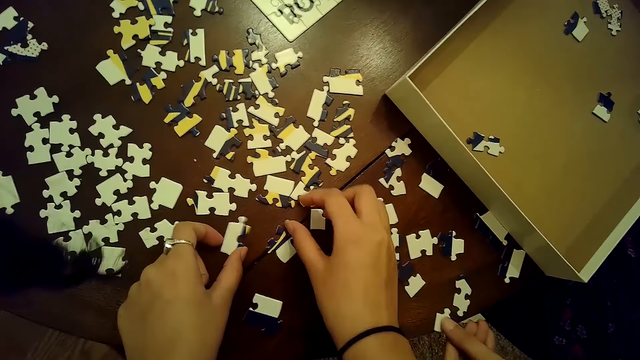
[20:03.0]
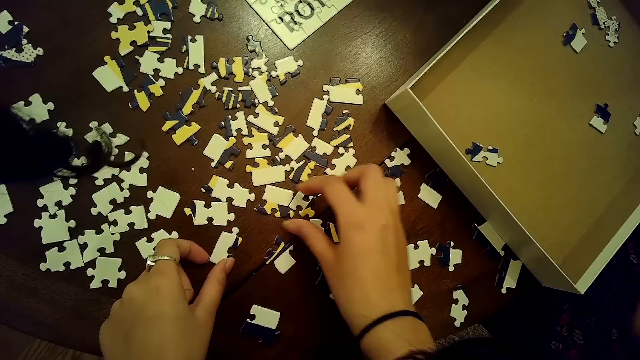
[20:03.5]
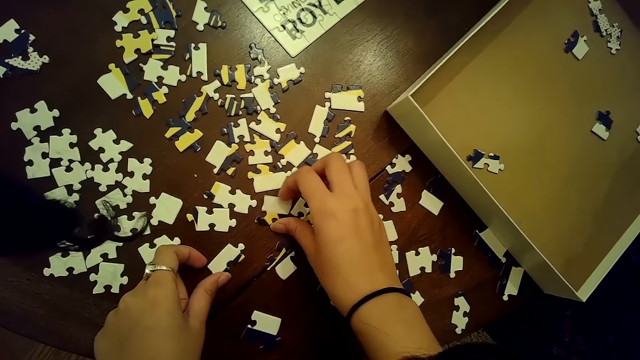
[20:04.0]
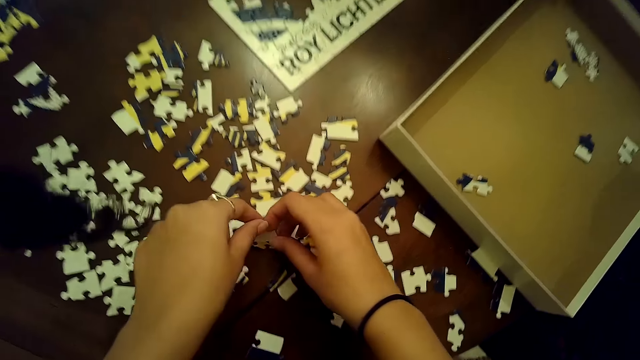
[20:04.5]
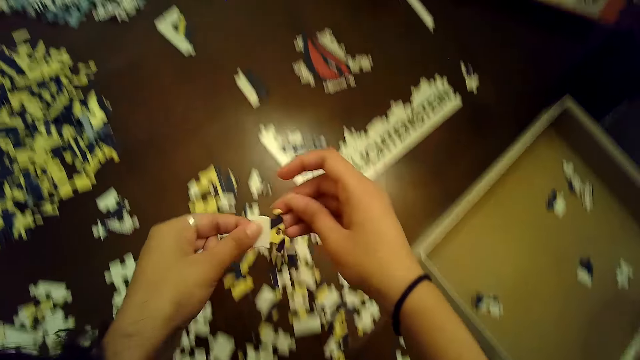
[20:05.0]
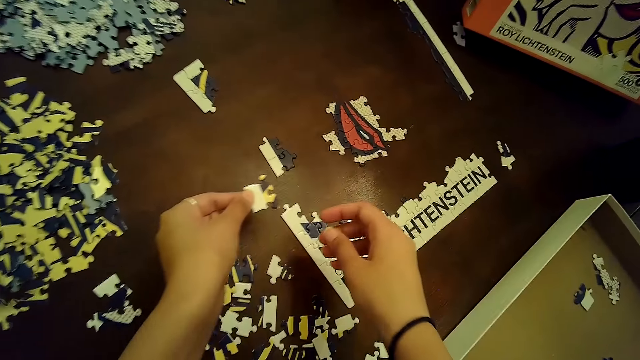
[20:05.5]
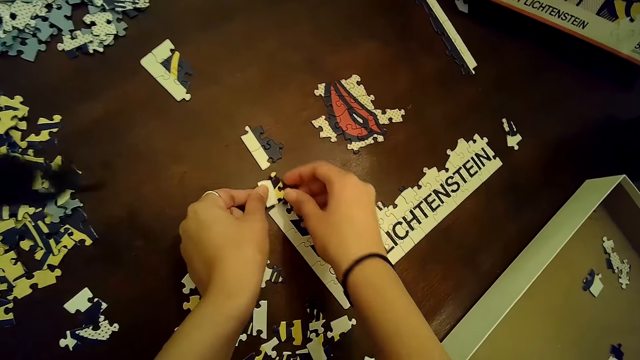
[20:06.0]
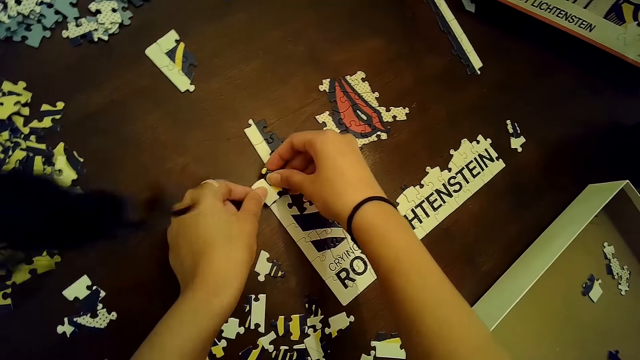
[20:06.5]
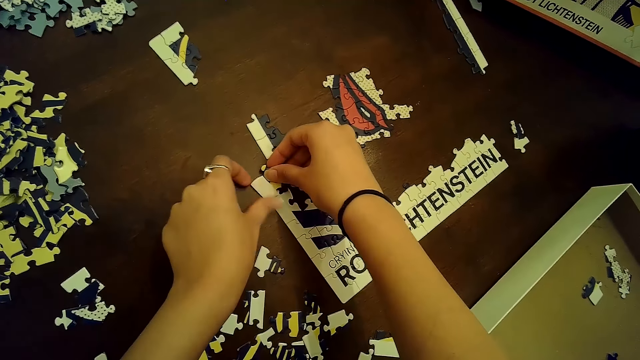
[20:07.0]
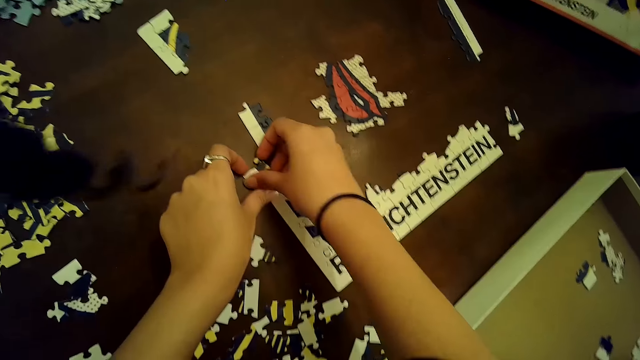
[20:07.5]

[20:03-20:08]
The camera wearer touches a piece of jigsaw puzzle from the table with her left hand. She chooses a card on the table. She picks a piece of jigsaw puzzle from the table with both hands. She releases her right hand from the piece of jigsaw puzzle in her left hand. She arranges cards on the table. She inserts the piece of jigsaw puzzle into the tile of jigsaw puzzle on the table with both hands. She picks the piece of jigsaw puzzle from the table with her right hand.

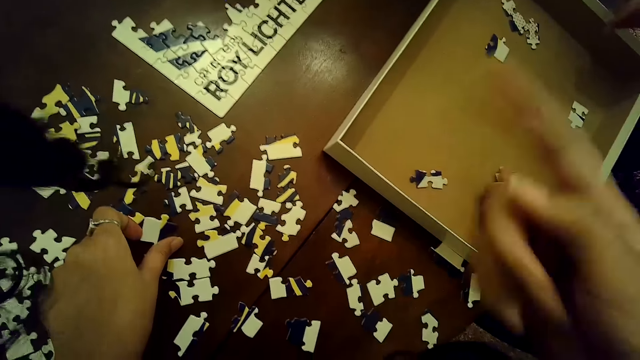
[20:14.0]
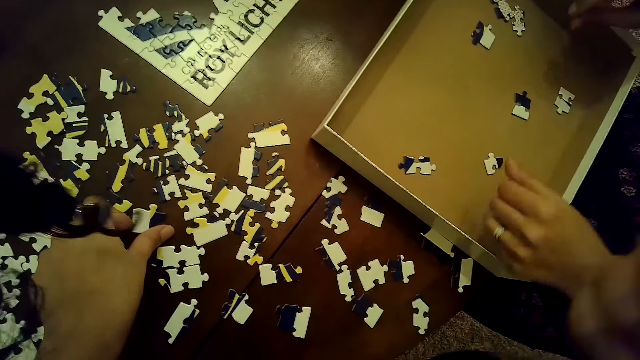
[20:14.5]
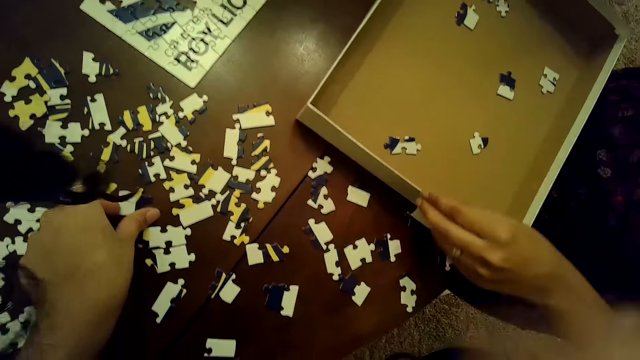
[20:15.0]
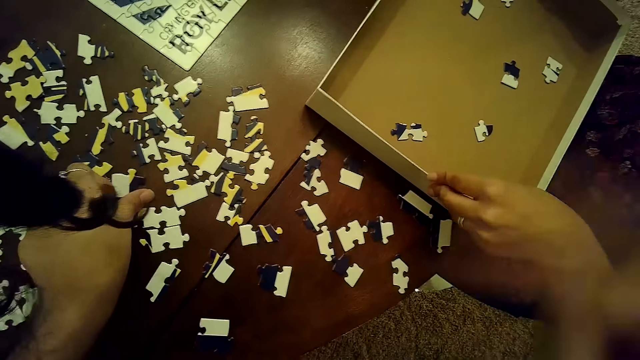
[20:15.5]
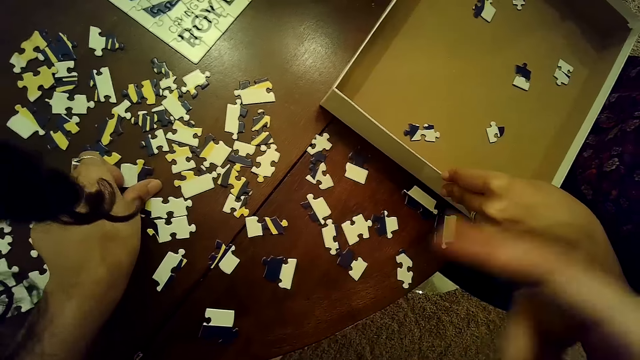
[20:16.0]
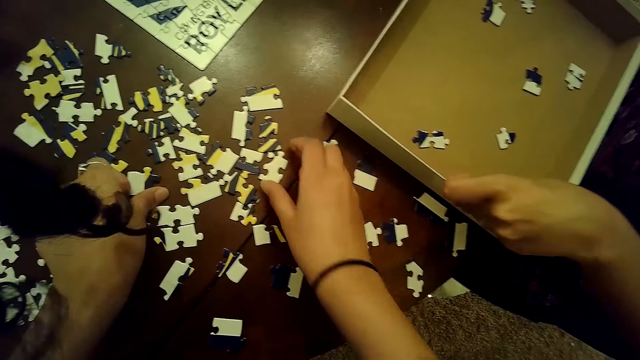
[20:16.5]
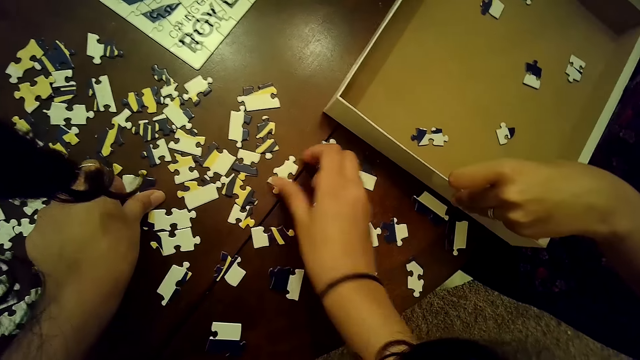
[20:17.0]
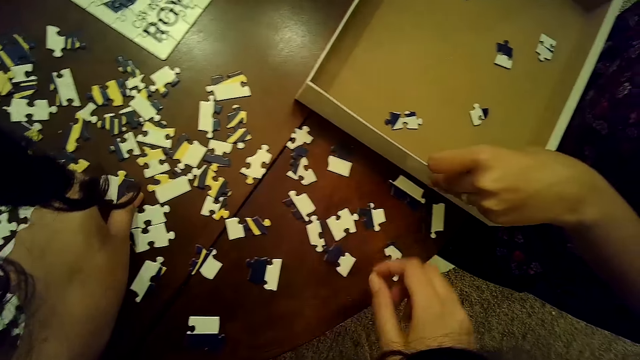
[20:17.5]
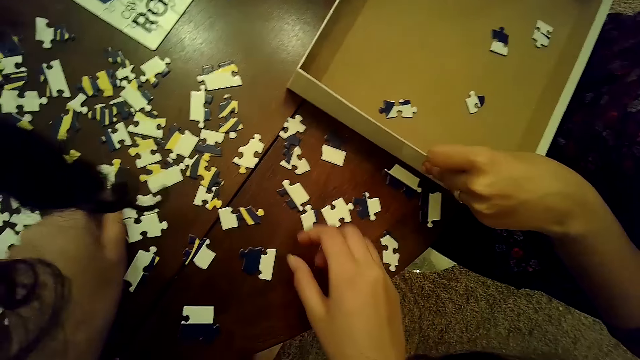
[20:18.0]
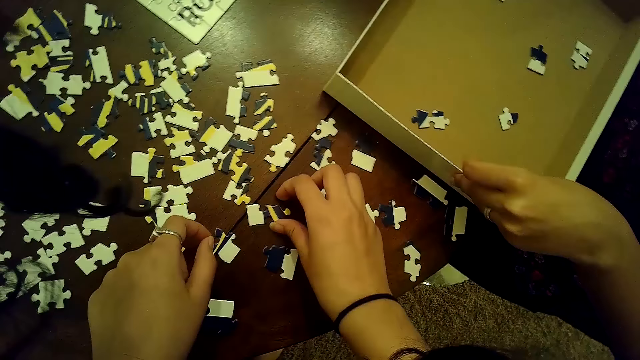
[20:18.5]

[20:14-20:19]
A woman adjusts the box on the table with her left hand. The camera wearer moves a piece of jigsaw puzzle on the table with her right hand.

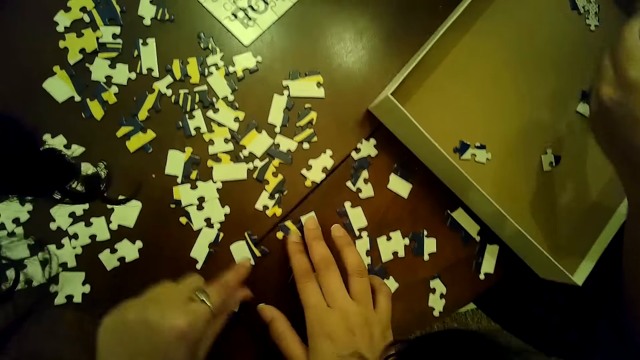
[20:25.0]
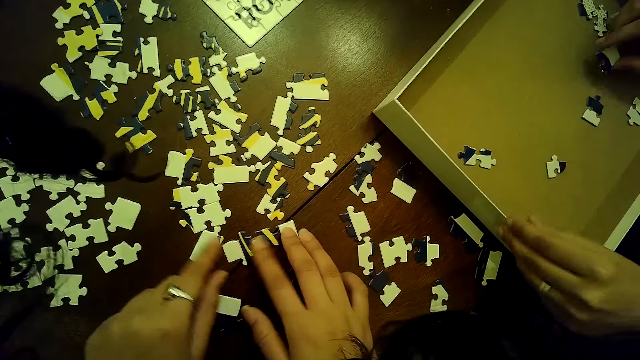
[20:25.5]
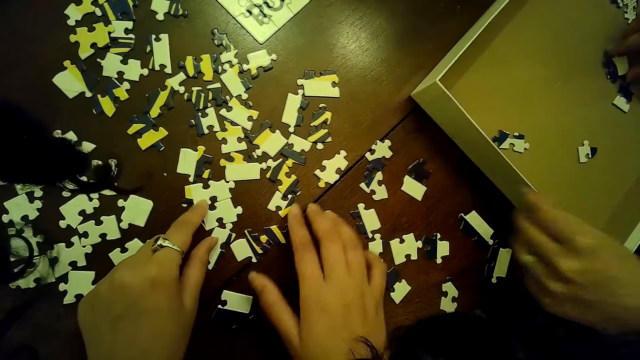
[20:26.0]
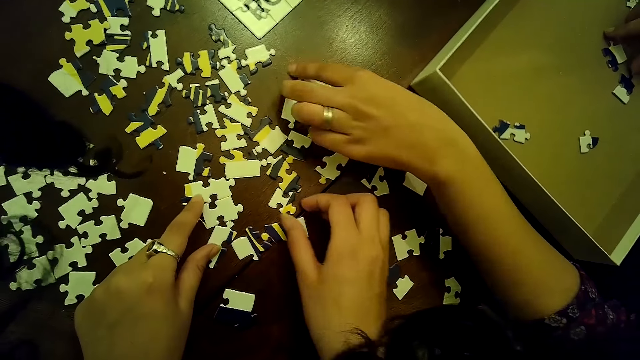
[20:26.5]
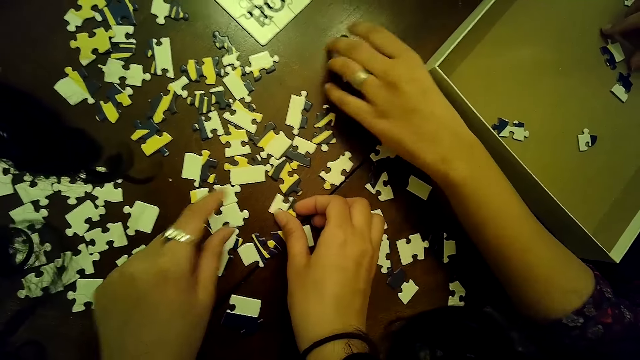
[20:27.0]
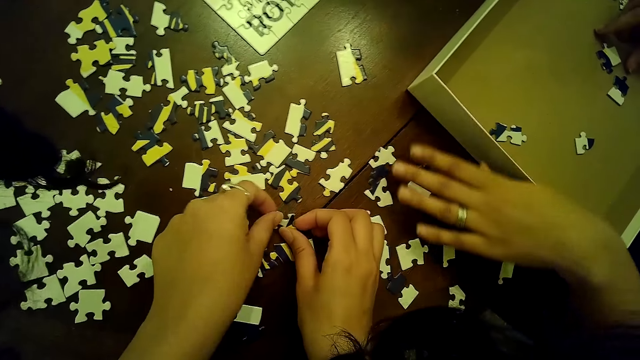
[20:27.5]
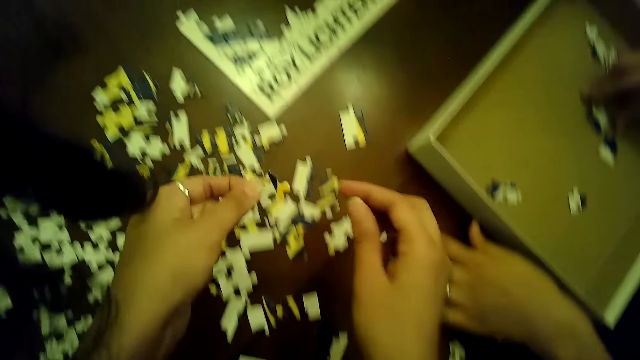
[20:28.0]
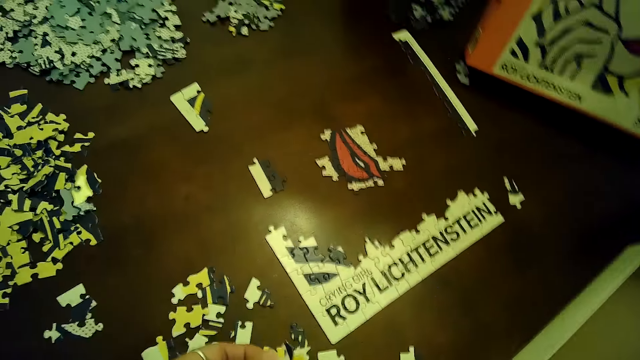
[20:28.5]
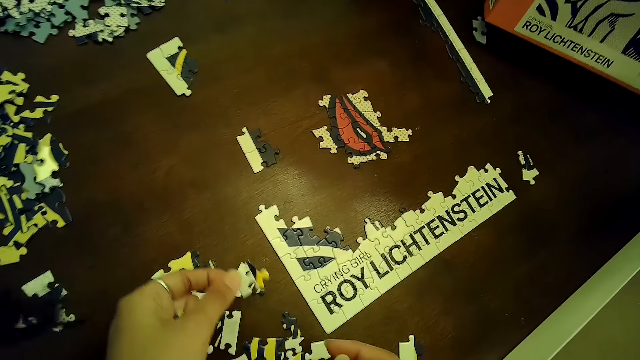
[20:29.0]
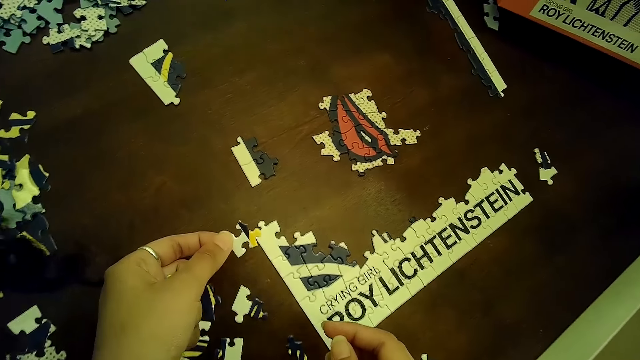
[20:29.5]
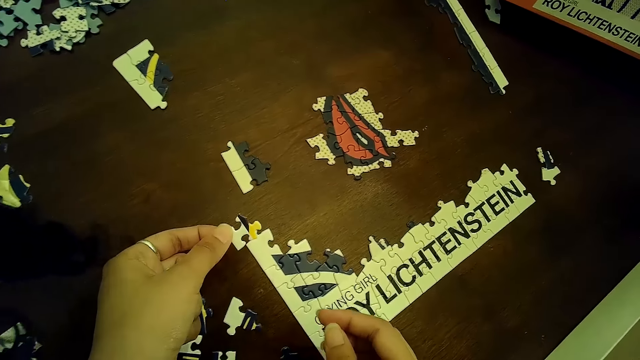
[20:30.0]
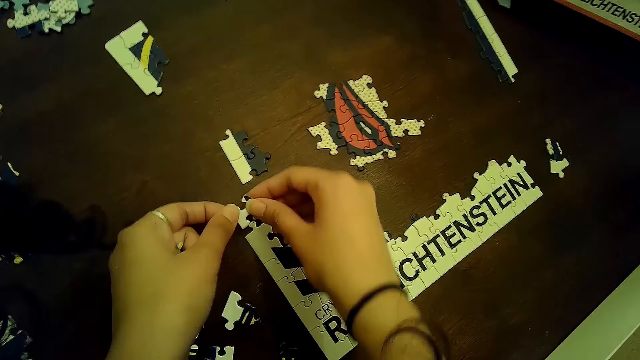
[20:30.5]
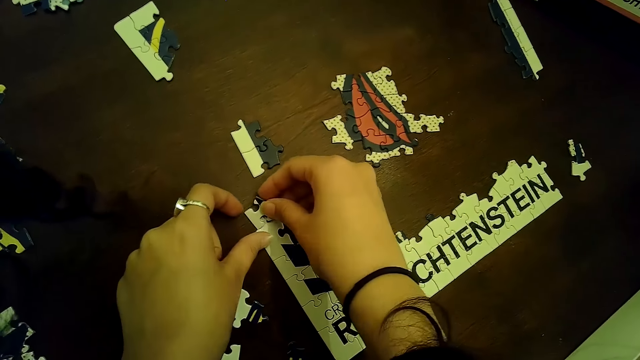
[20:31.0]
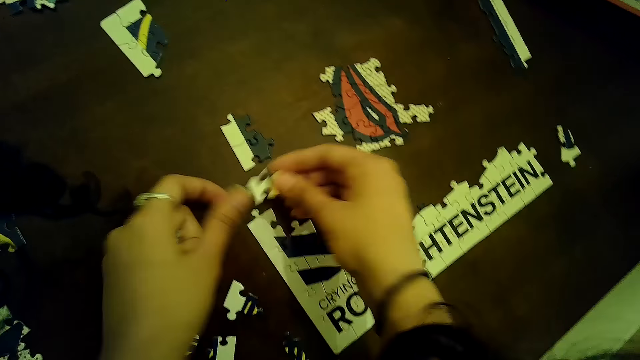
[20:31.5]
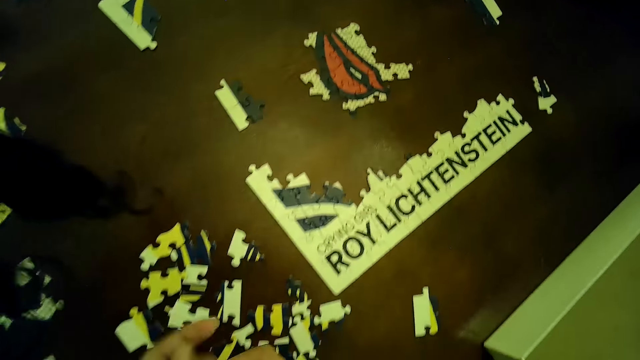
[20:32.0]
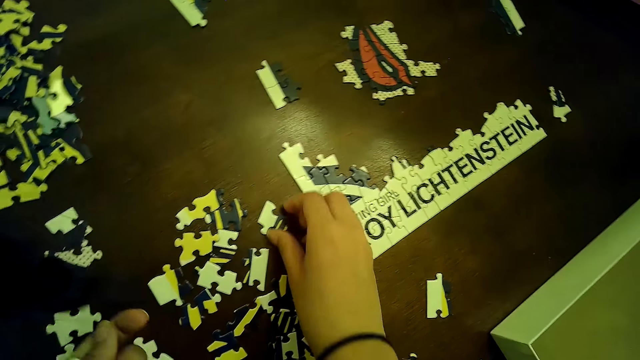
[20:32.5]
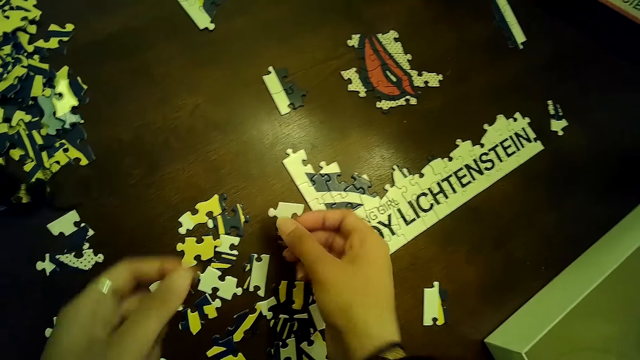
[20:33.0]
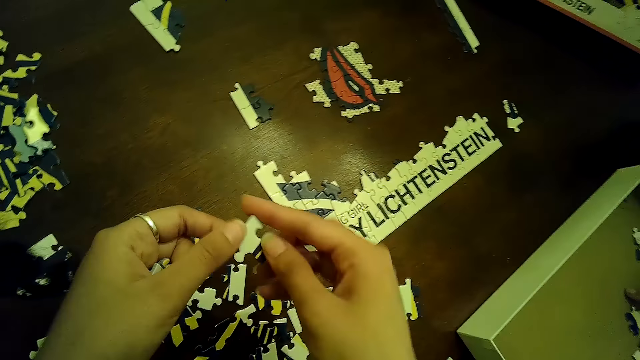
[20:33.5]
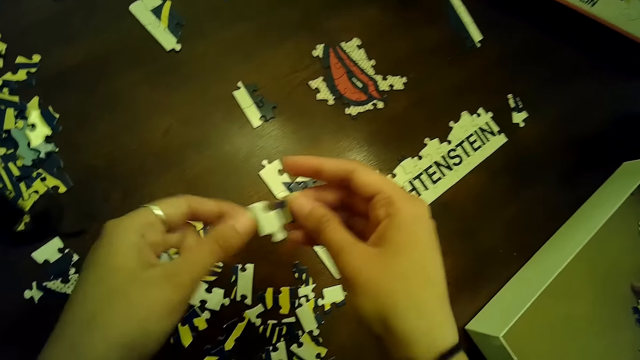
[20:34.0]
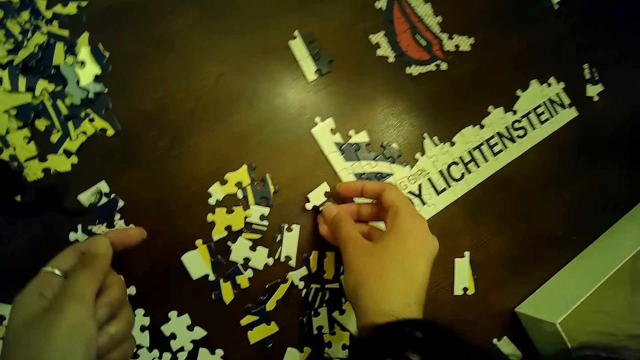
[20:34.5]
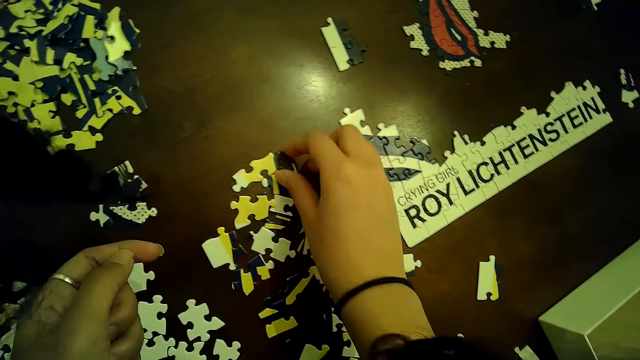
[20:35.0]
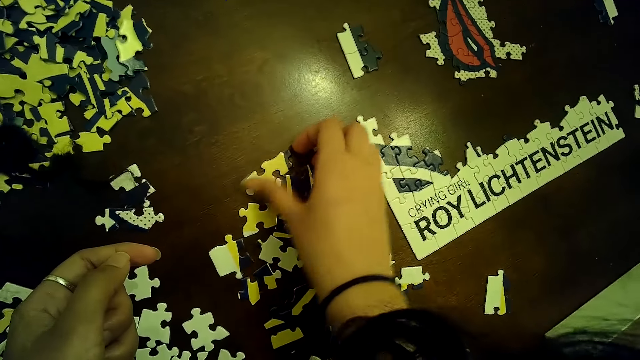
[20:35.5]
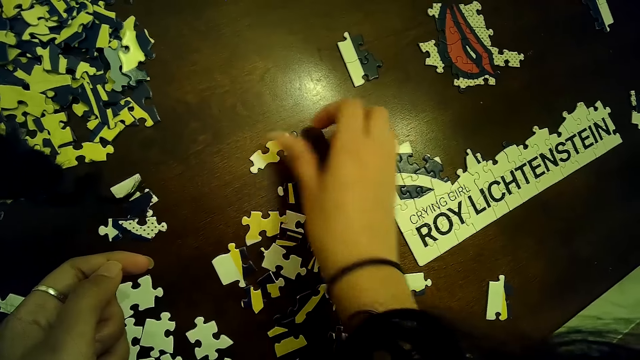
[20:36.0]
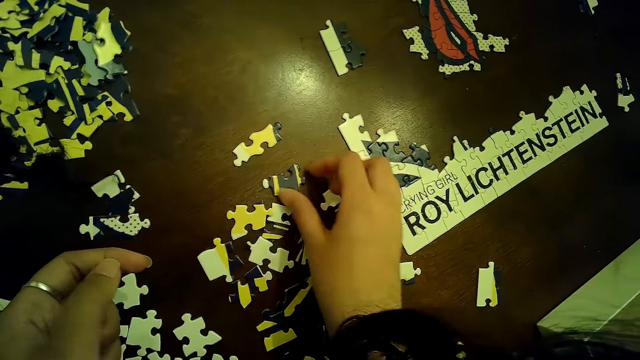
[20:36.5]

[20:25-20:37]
The camera wearer moves some pieces of jigsaw puzzles with both hands. A woman adjusts the box on the table with her left hand, drops a piece of the jigsaw puzzle in the box on the table with her right hand, and adjusts a piece of the jigsaw puzzle on the table with her left hand. The camera wearer picks a piece of the jigsaw puzzle from the table with both hands. The woman places her left hand on the table. The camera wearer releases her right hand from the piece of jigsaw puzzle in her left hand. She arranges cards on the table. She passes the piece of jigsaw puzzle in her left hand to her right hand. She inserts the piece of jigsaw puzzle into the tile of jigsaw puzzle on the table. She holds down the tile of jigsaw puzzle with her left hand. She removes the piece of jigsaw puzzle from the tile on the table with her right hand. She passes the piece of jigsaw puzzle in her right hand to her left hand. She picks a piece of jigsaw puzzle from the table with her right hand. She turns the piece of jigsaw puzzle in her right hand. She holds the jigsaw puzzle with both hands. She drops the jigsaw puzzle on the table with her right hand. She moves a piece of the jigsaw puzzle on the table with her right hand. She chooses a card on the table.
